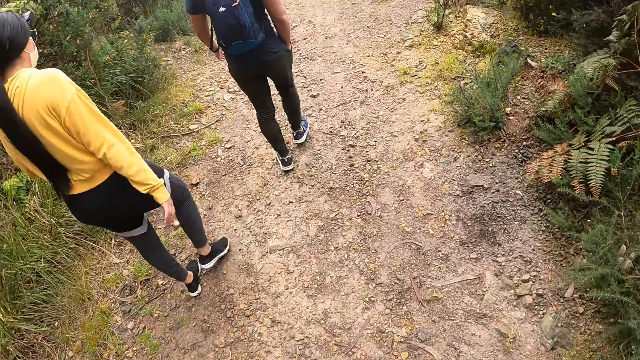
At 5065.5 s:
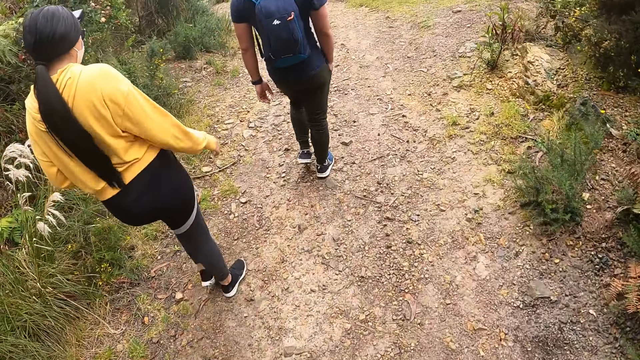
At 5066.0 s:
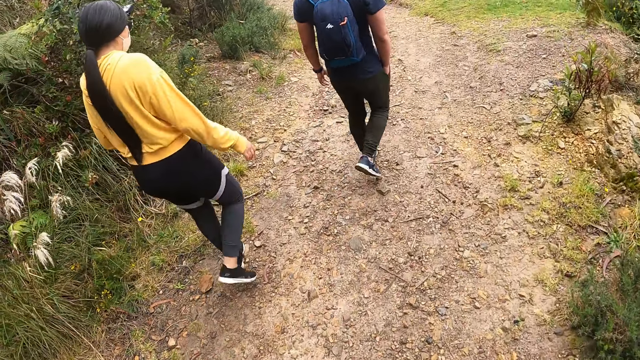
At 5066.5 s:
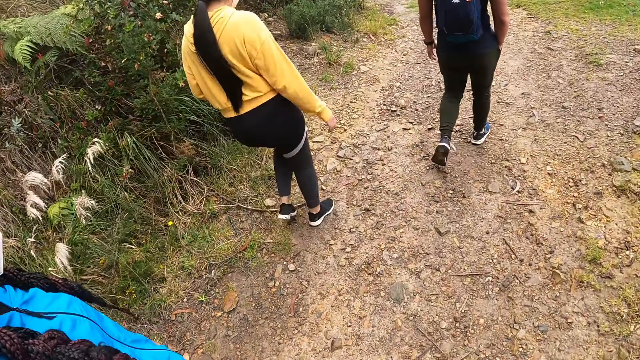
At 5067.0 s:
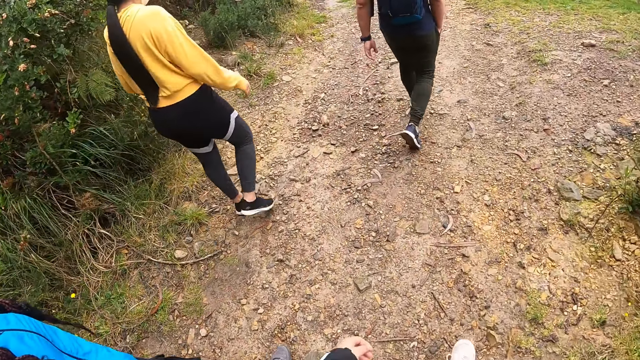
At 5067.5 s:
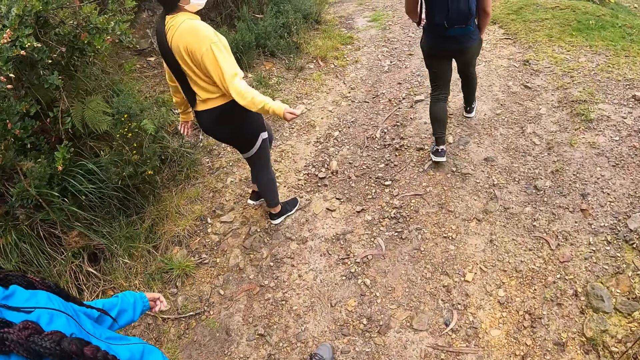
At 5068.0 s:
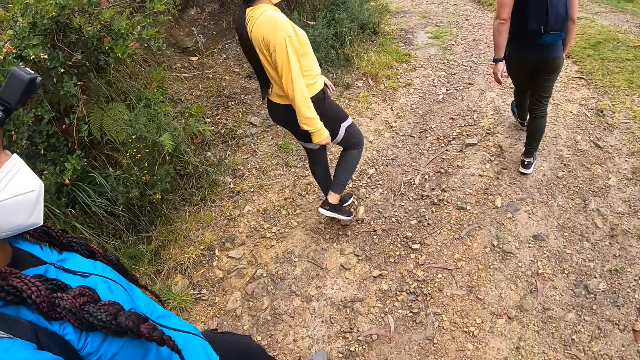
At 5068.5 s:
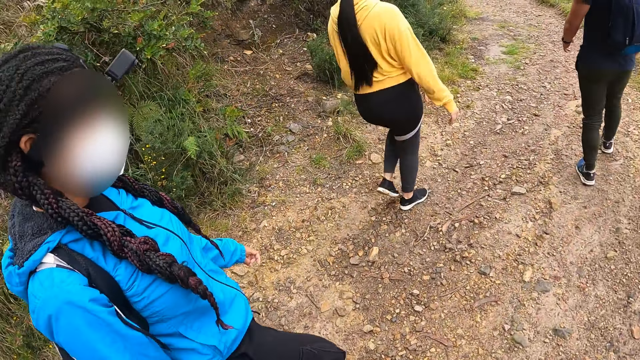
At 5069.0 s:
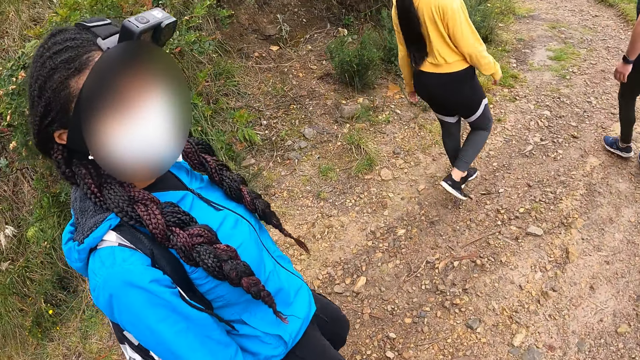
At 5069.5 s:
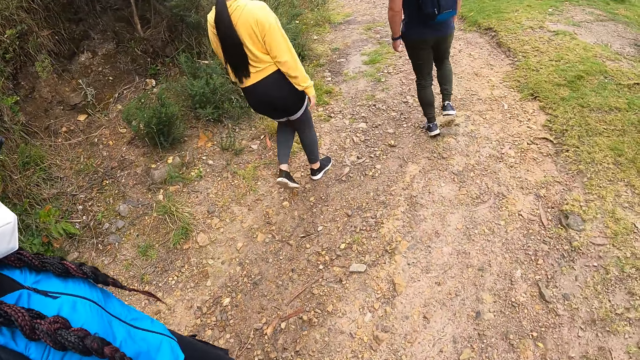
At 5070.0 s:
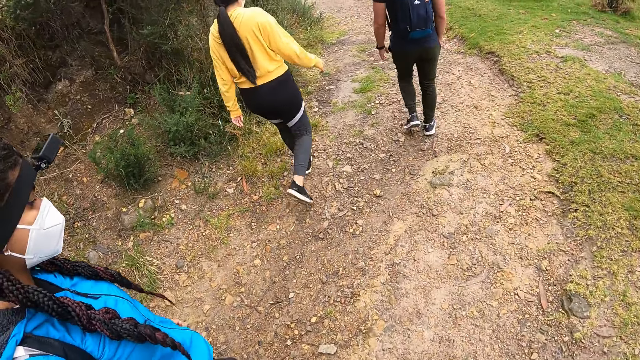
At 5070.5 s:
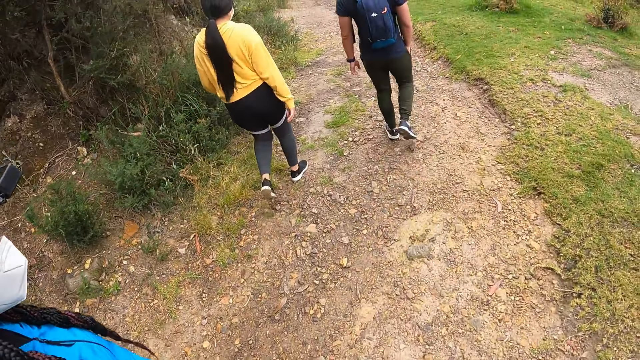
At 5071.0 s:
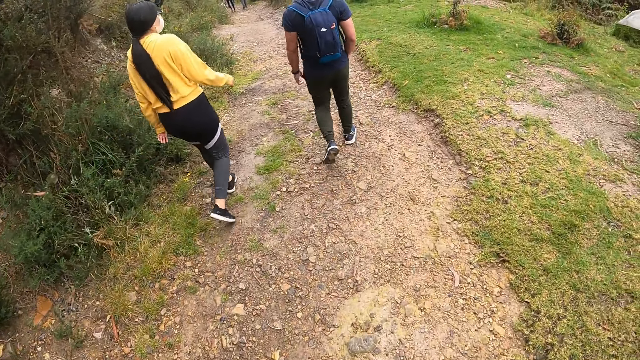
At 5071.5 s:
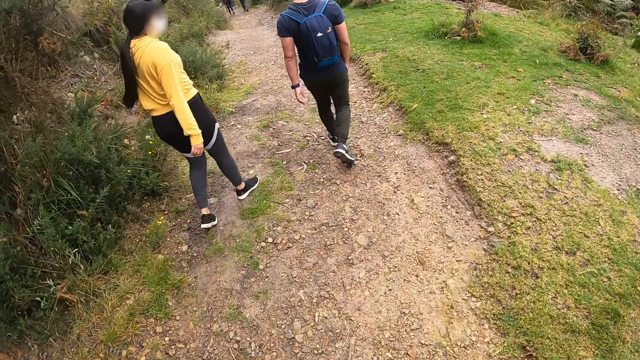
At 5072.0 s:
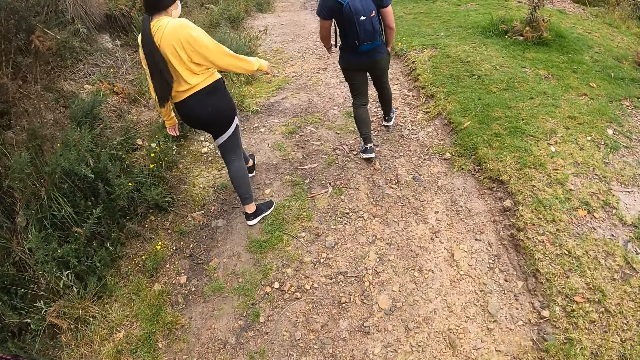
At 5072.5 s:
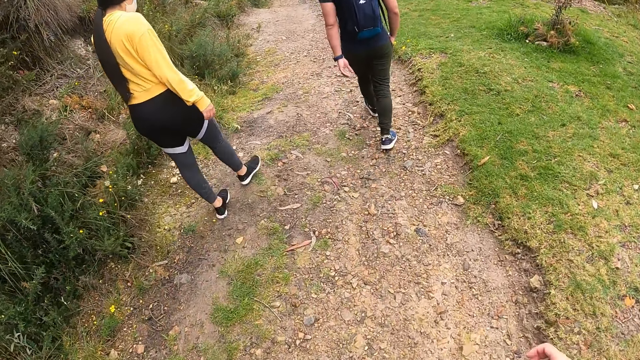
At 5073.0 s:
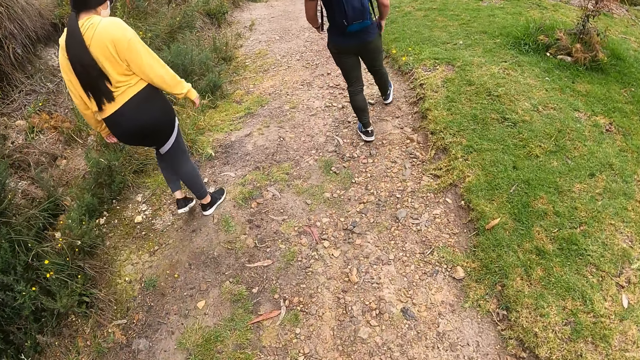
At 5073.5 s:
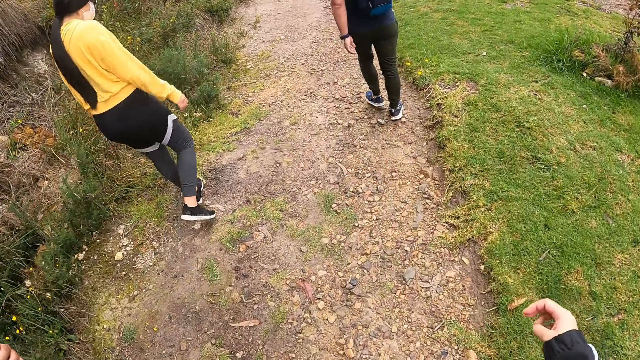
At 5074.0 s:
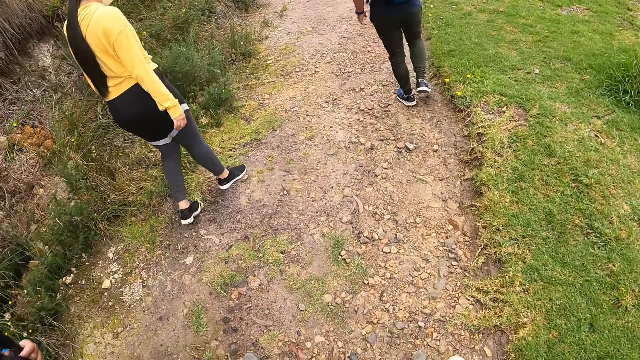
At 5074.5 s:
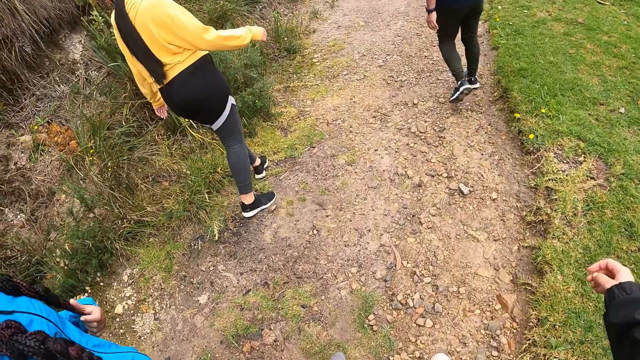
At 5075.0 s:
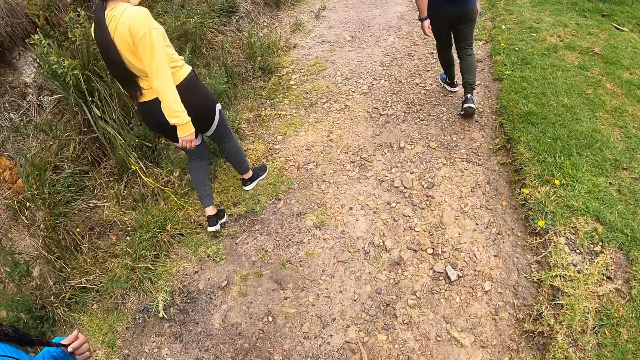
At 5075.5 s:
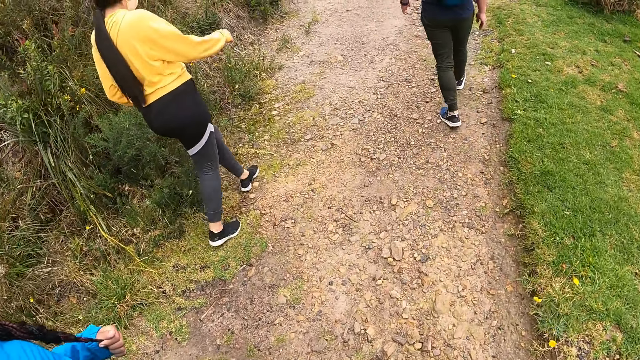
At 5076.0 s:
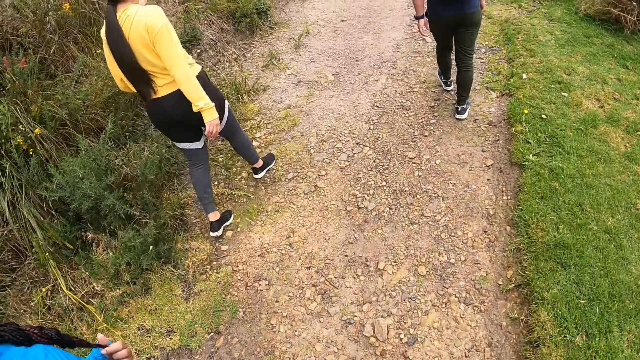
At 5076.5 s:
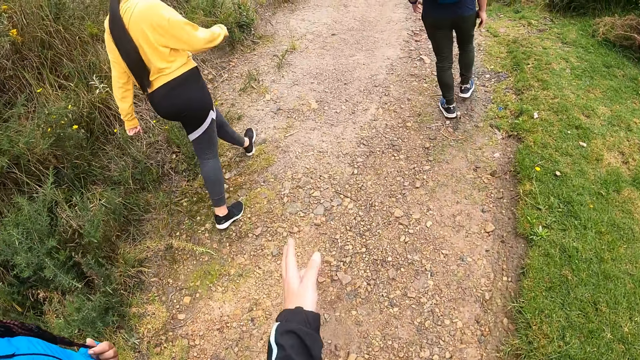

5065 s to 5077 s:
The camera wearer looks at a woman. They look around. They walk around. They sway the right hand repeatedly.

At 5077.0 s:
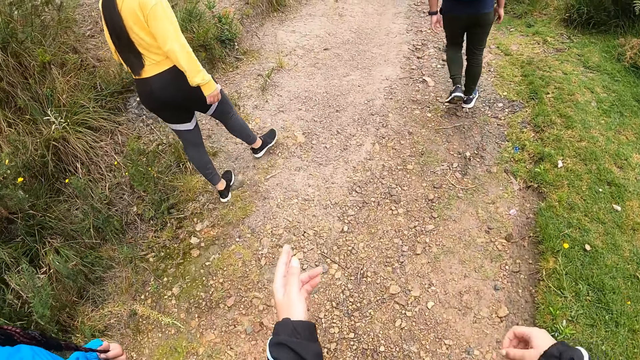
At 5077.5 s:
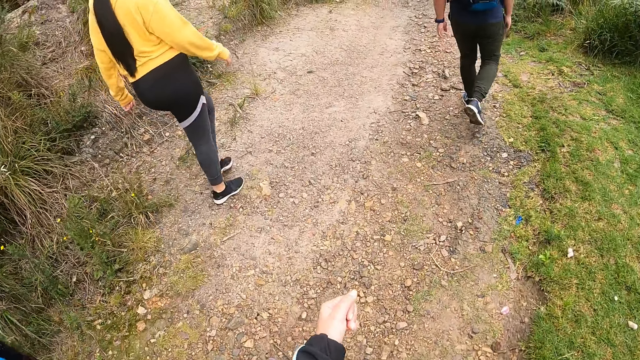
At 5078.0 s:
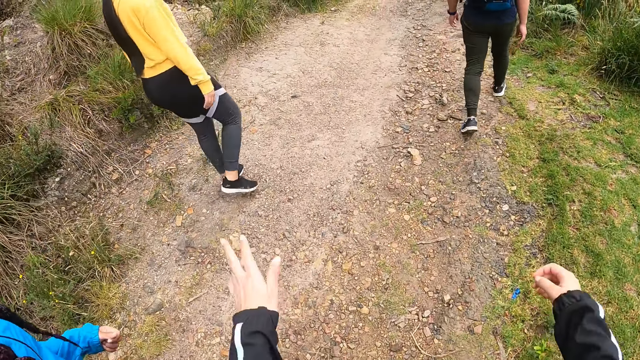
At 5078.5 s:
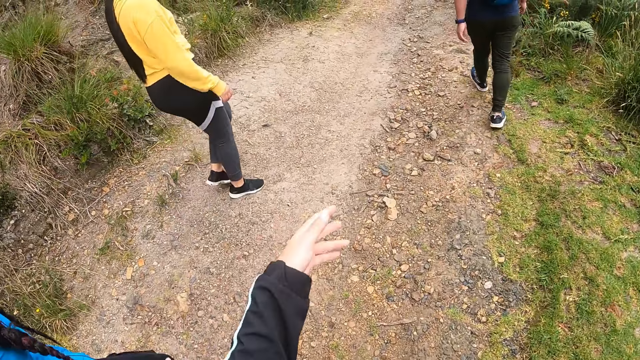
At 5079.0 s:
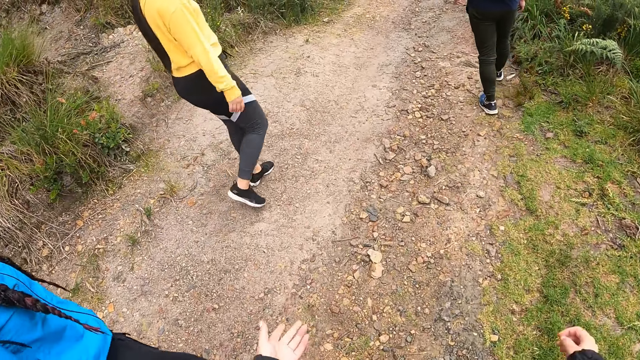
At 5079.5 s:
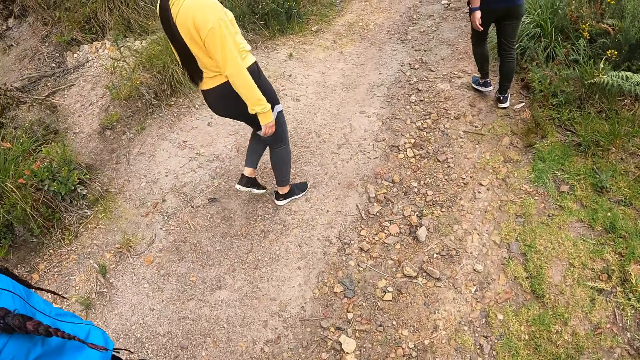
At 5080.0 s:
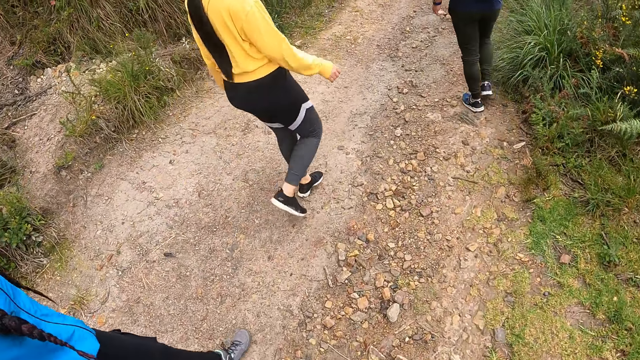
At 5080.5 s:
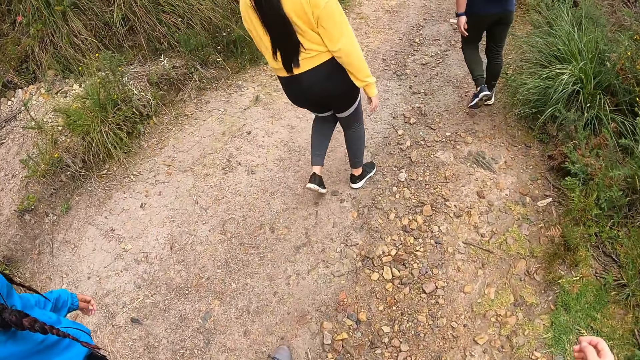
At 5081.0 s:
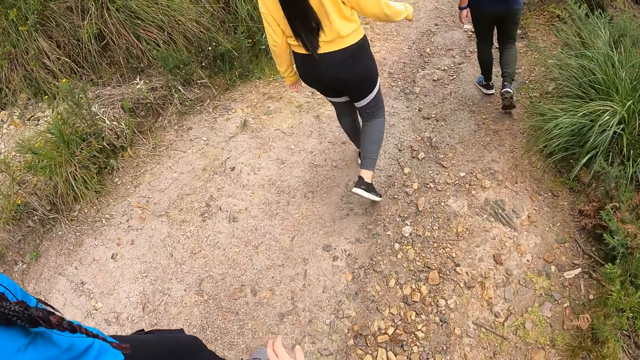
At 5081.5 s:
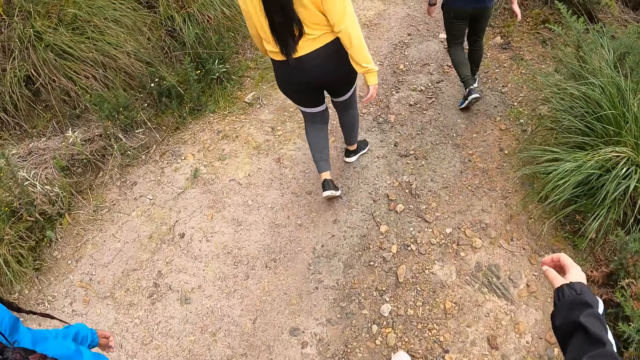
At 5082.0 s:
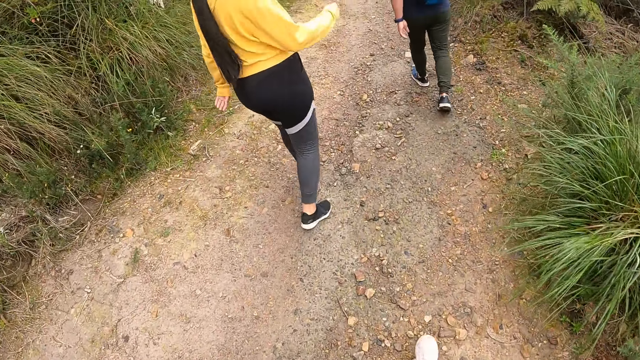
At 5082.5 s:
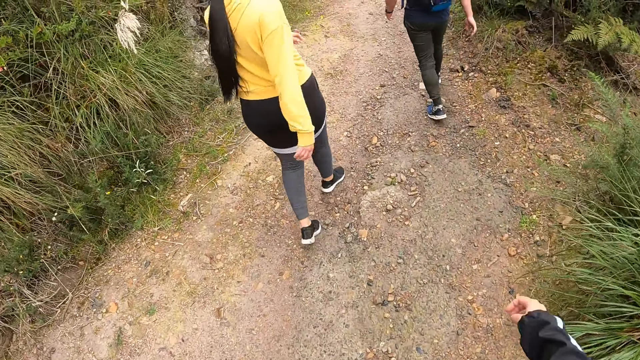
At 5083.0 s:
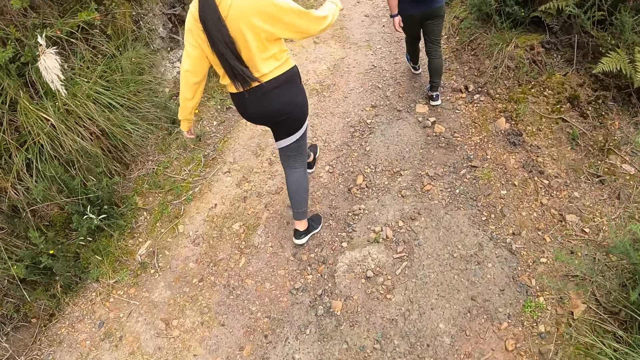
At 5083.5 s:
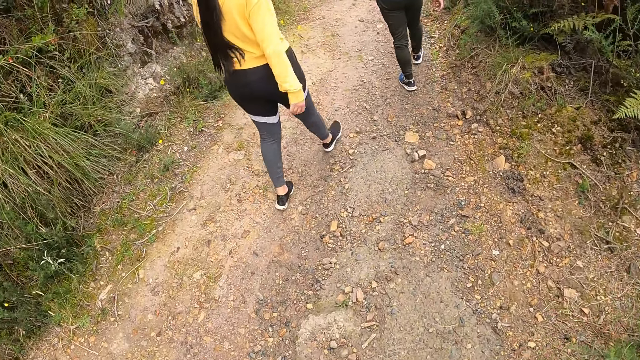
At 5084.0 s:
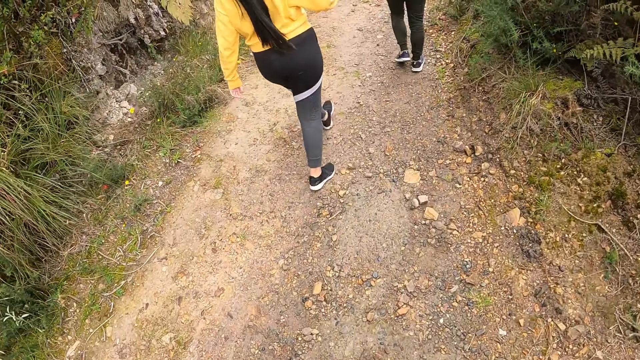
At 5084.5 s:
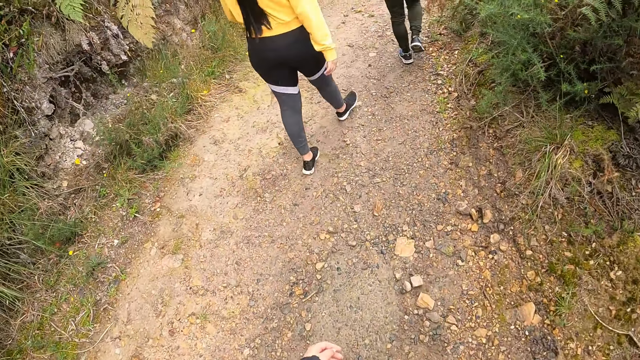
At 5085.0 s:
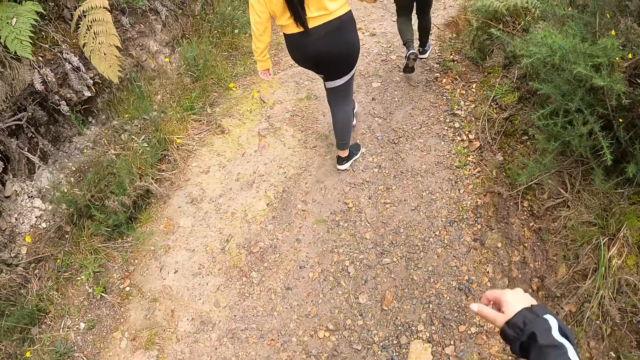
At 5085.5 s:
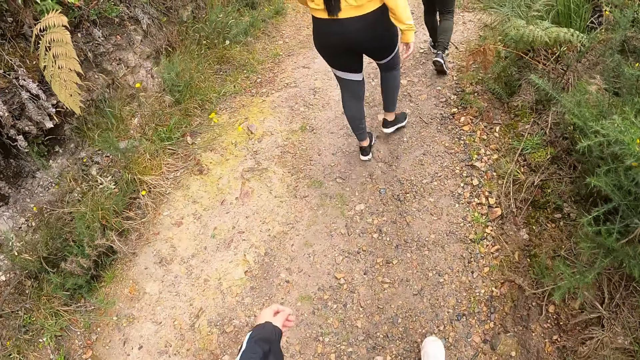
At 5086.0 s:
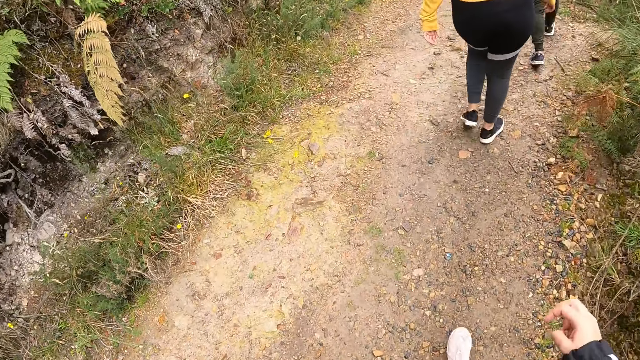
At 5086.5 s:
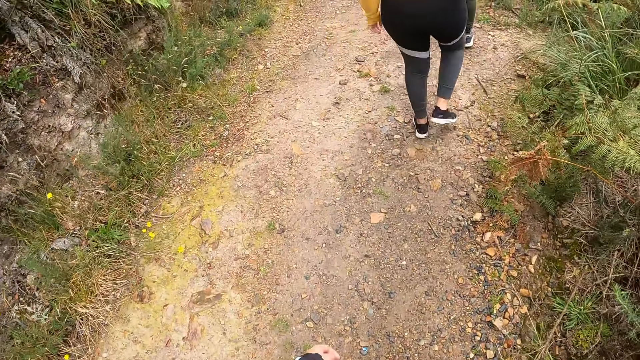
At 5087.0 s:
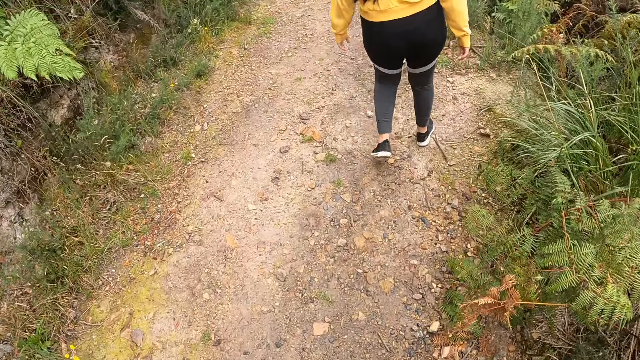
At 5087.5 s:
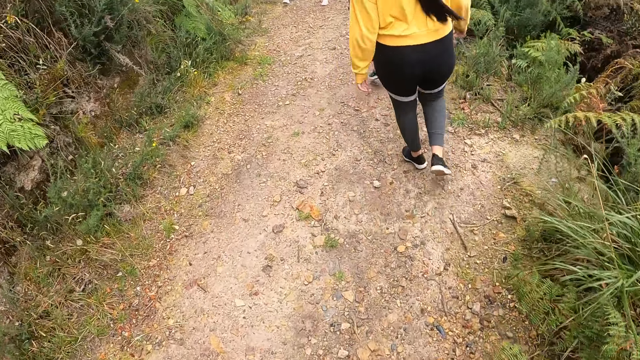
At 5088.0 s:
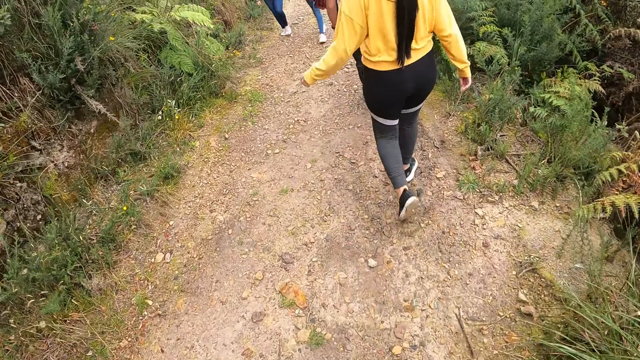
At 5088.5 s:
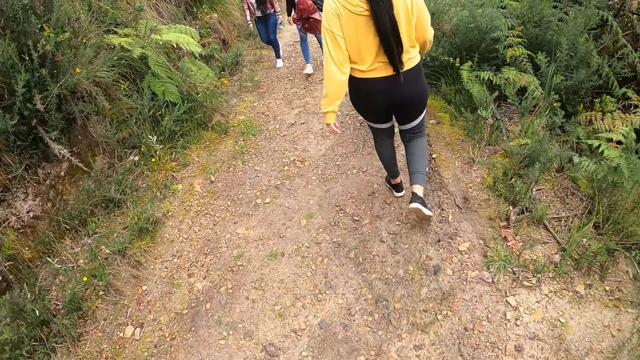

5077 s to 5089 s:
The camera wearer raises the left hand. They raise both hands. They sway the left hand. They raise the right hand repeatedly. They drop the right hand. They raise the left hand. They raise the right hand.
